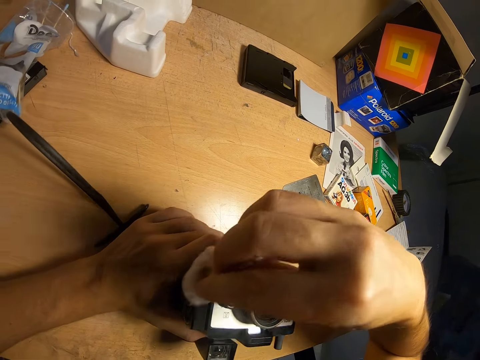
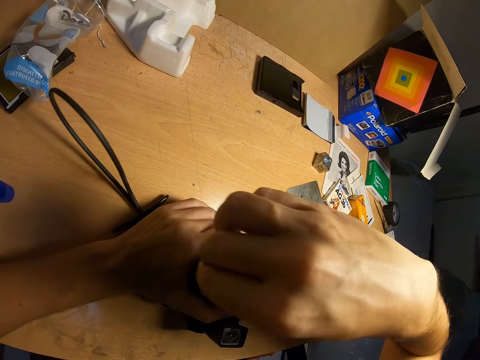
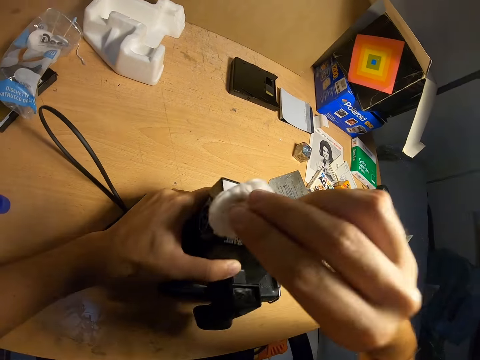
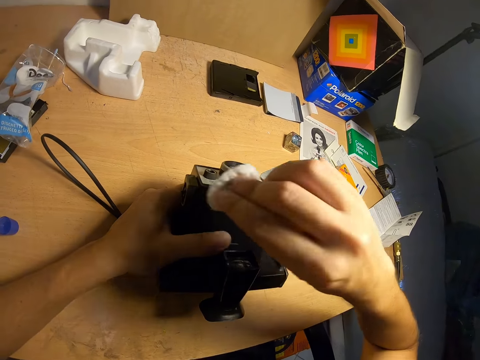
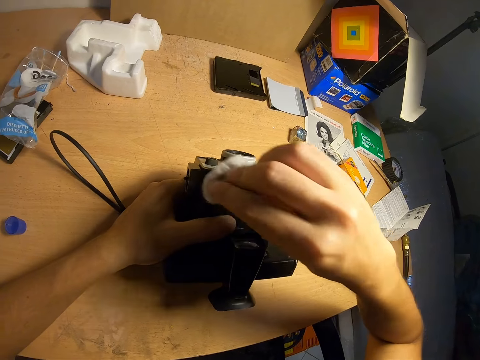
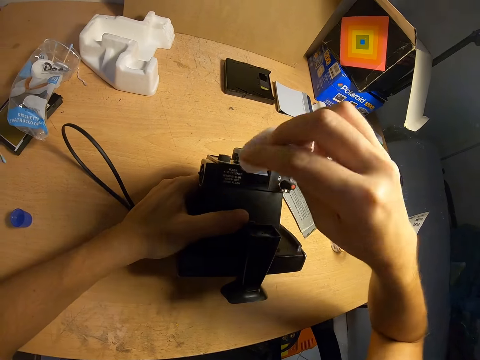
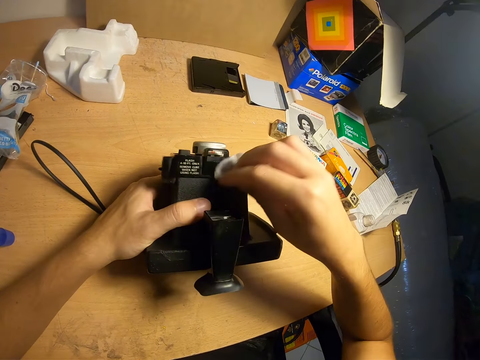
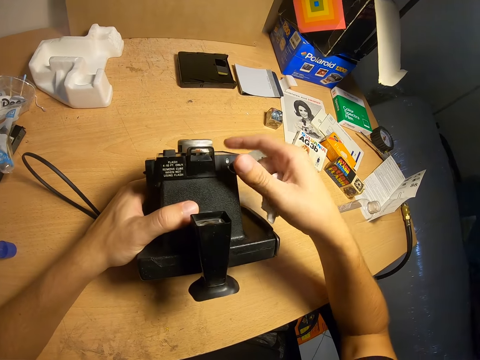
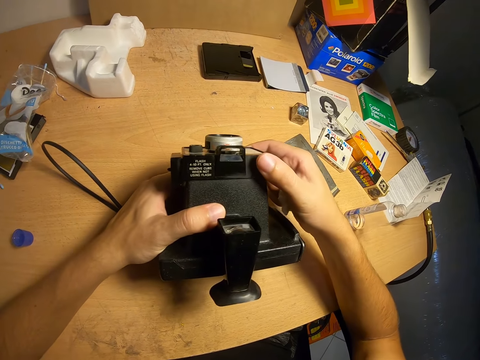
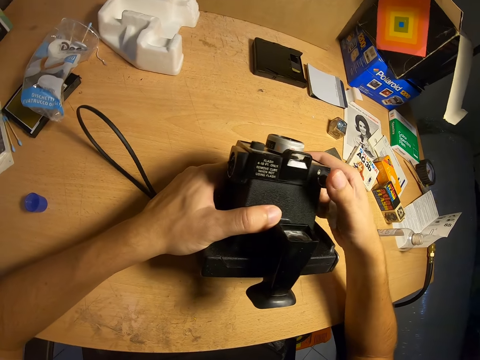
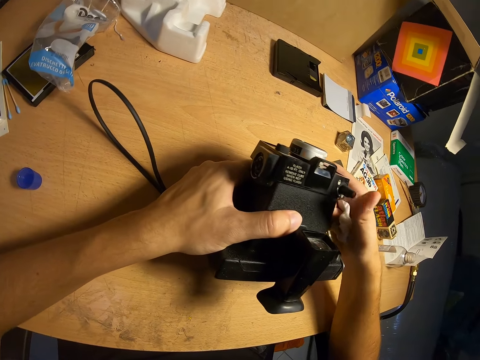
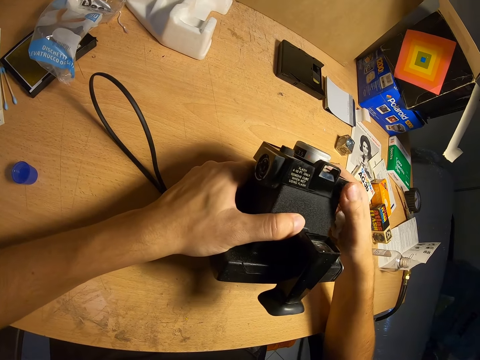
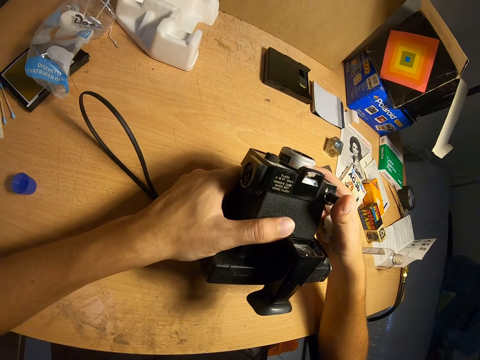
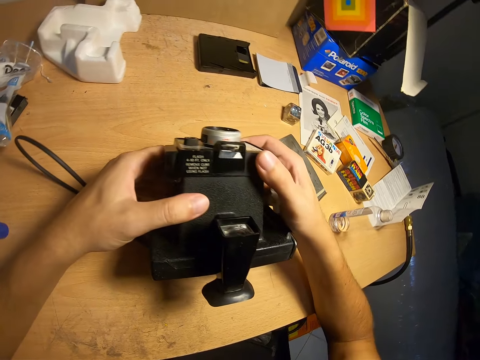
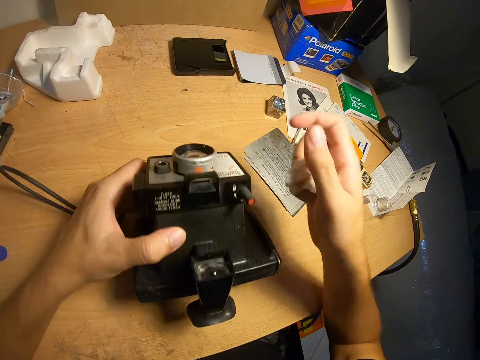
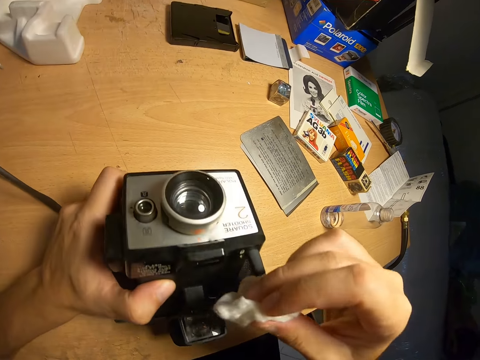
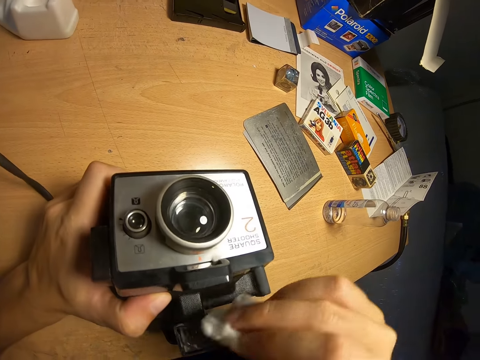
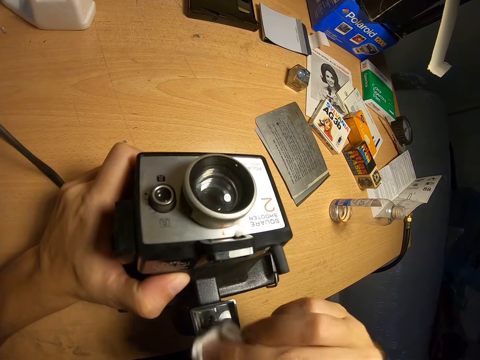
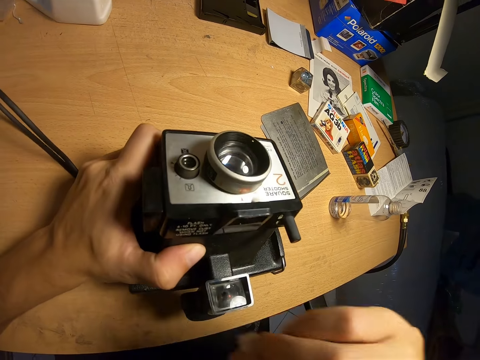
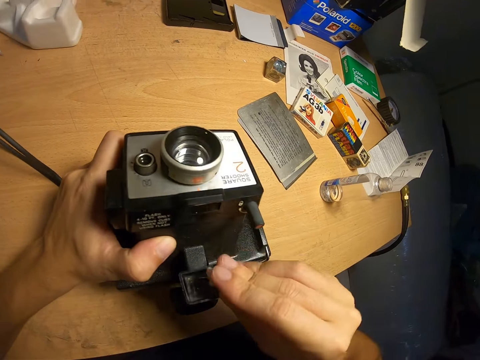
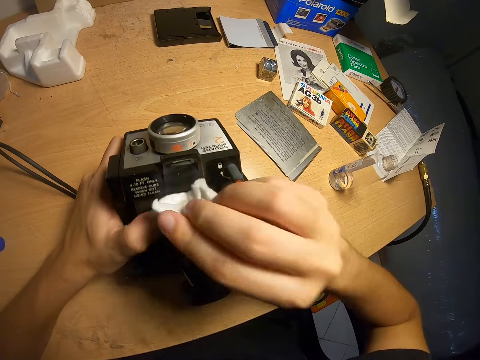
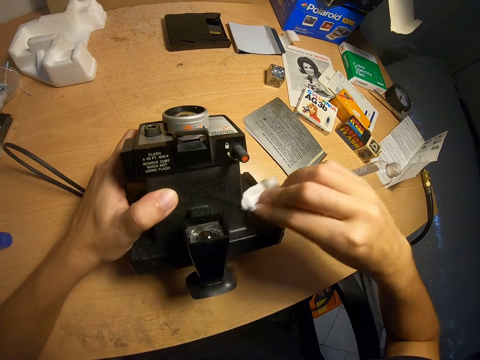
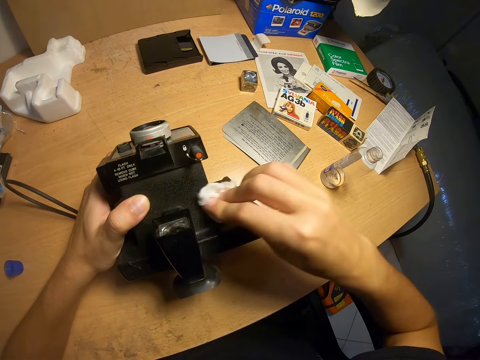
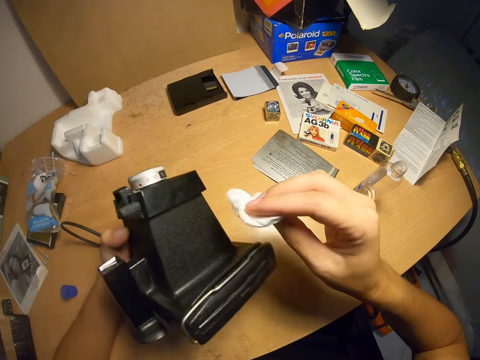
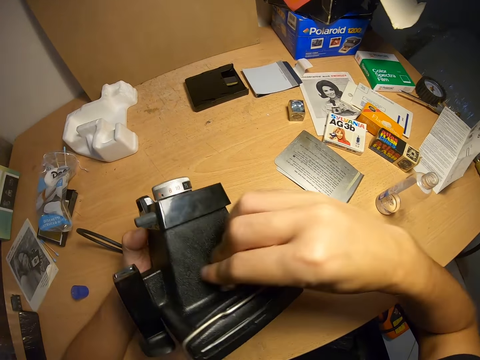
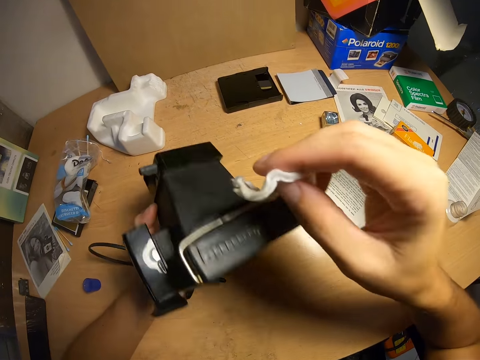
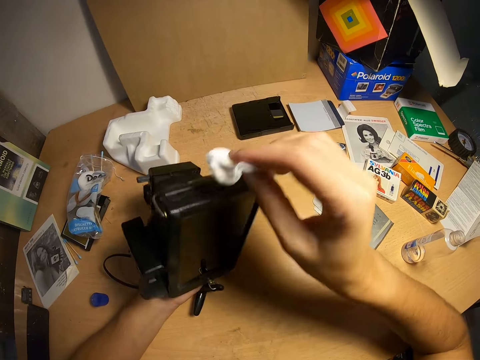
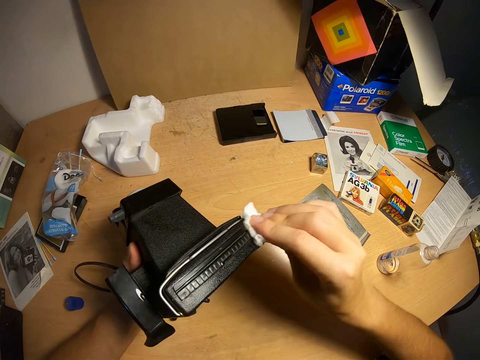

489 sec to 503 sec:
The camera wearer presses the button on the camera. They clean the camera with the wipe.

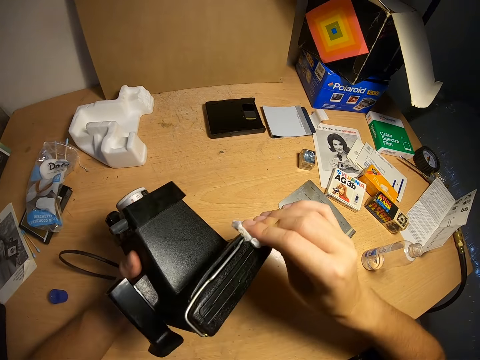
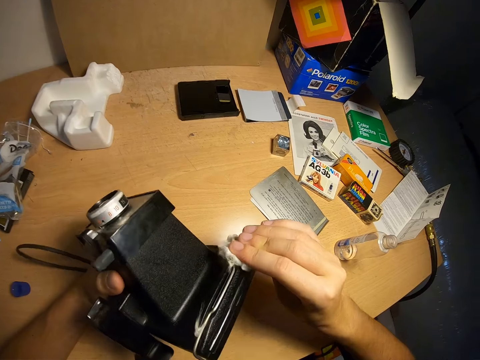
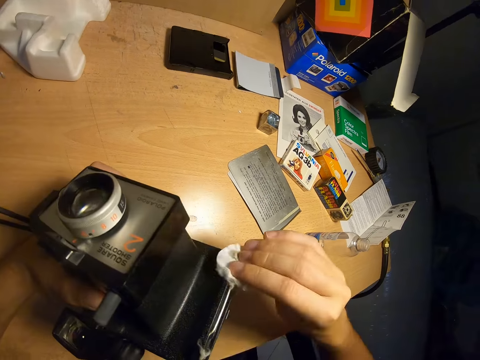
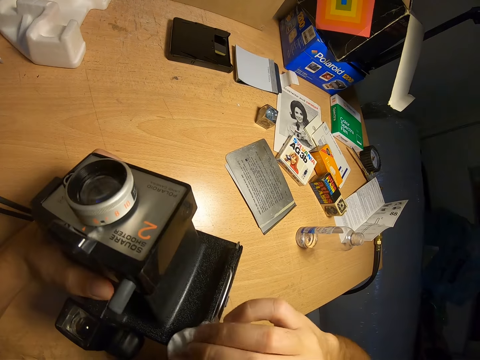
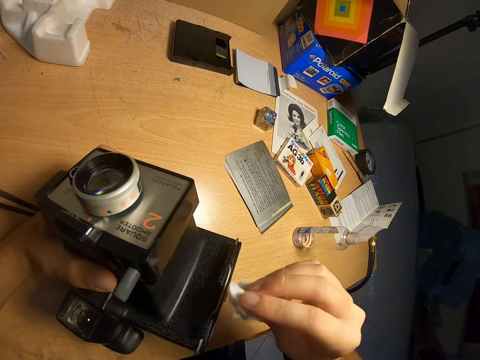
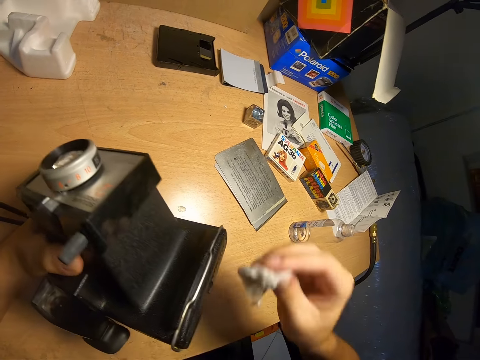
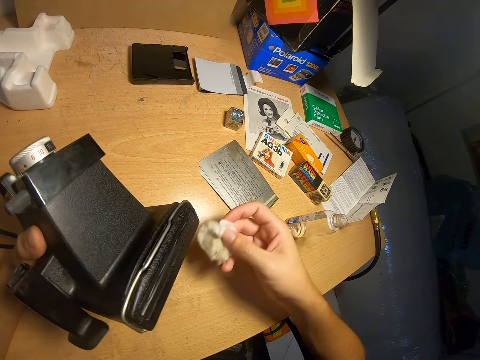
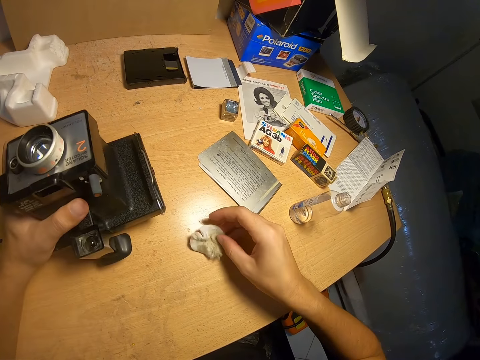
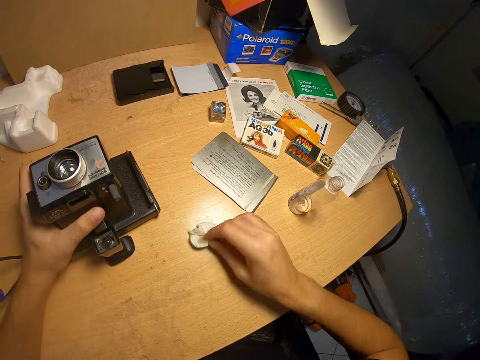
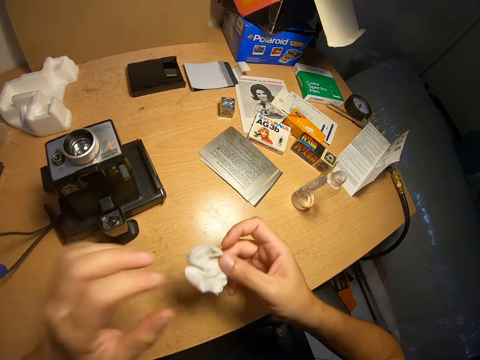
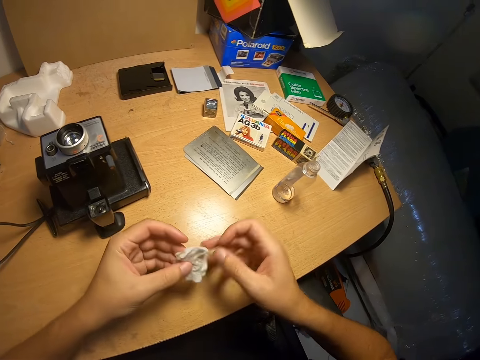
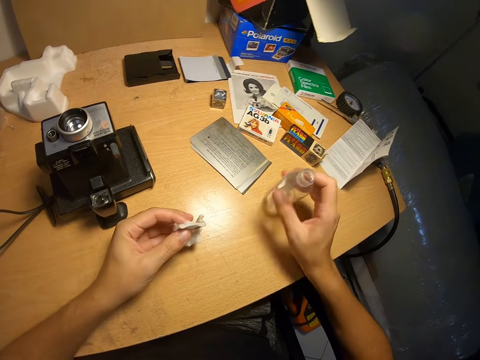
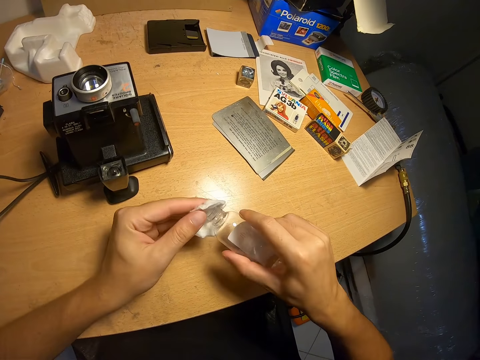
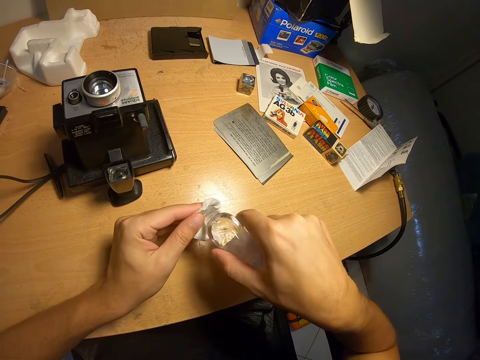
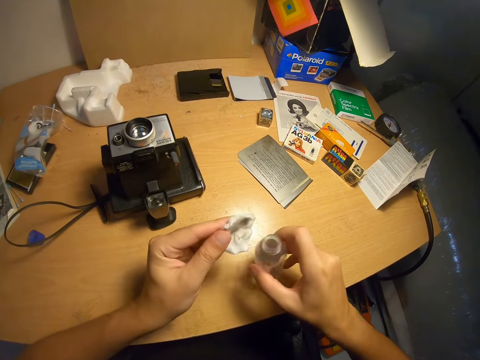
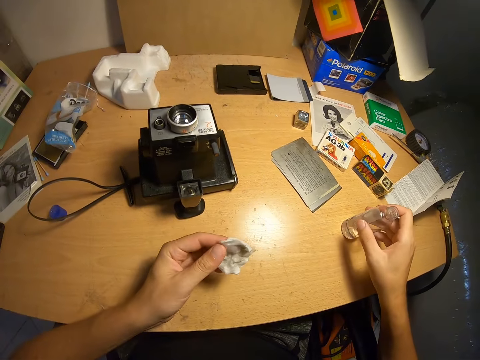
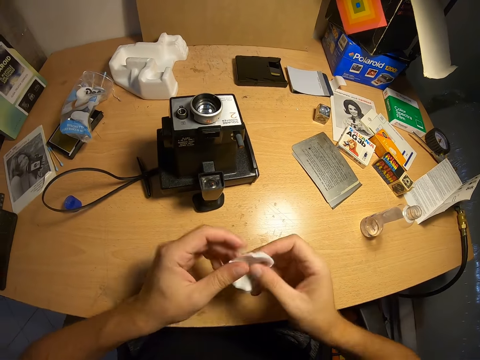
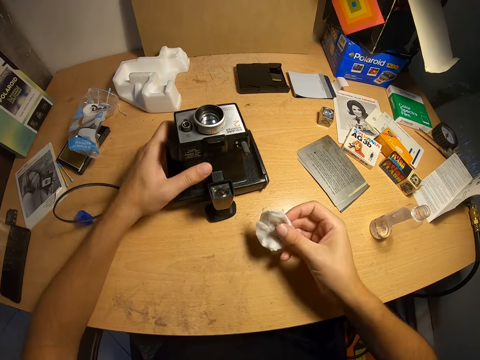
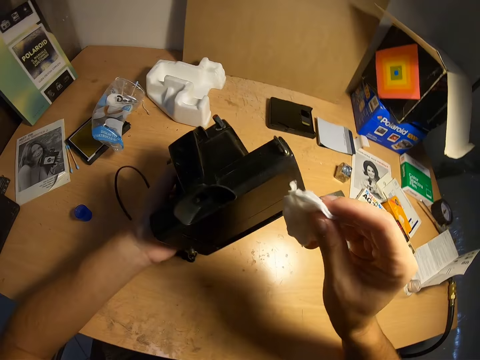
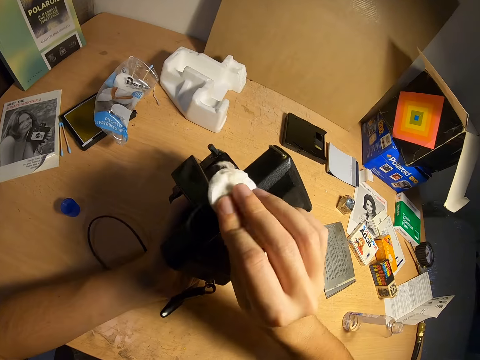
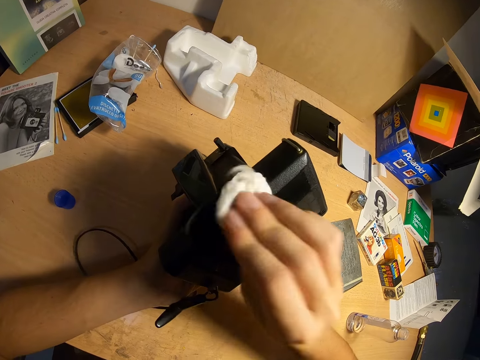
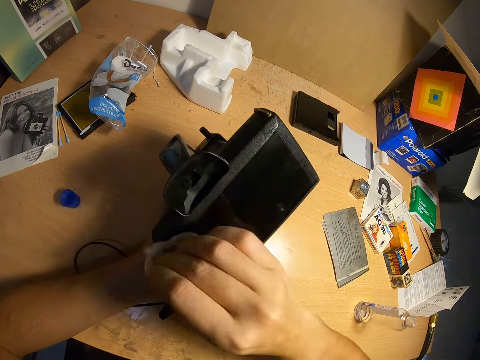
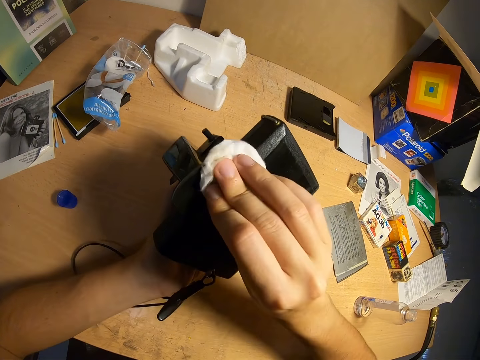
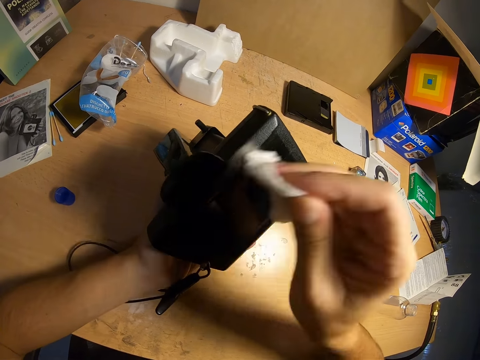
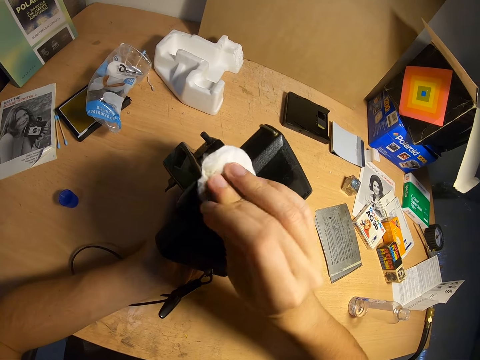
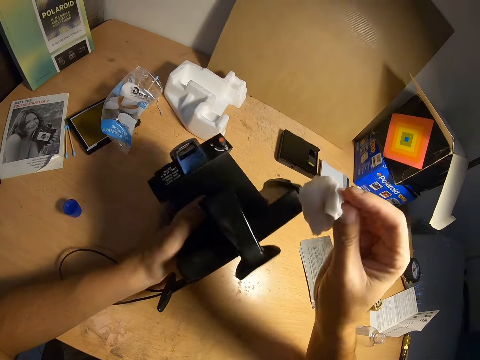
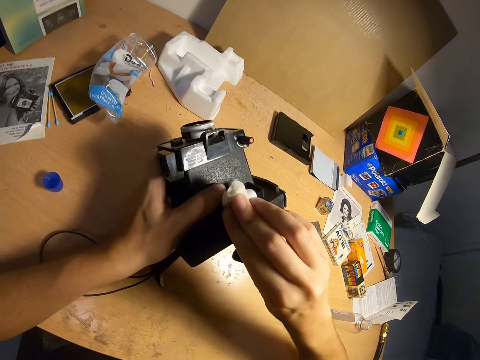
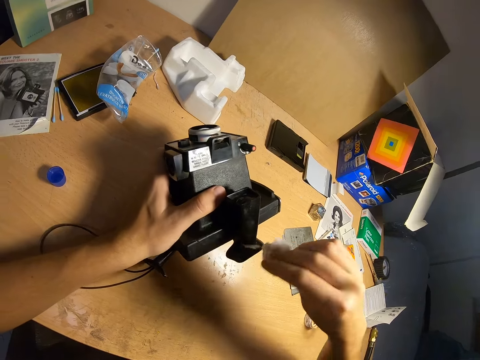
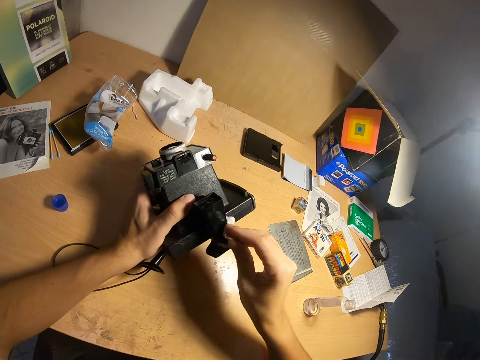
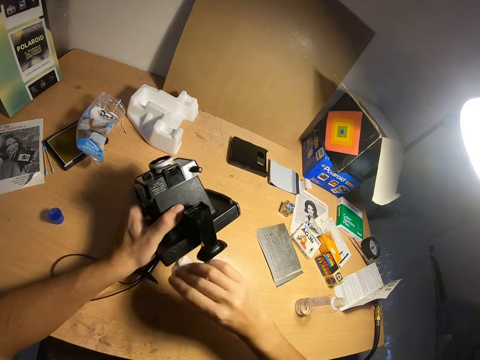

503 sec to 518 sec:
The camera wearer puts the camera on the table. They hold the pad or wipe with the left hand. They pick the camera cleaner from the table, pour the camera cleaner on the wipe, and put the camera cleaner on the table. They lift the camera from the table. They clean the camera with the wipe.
